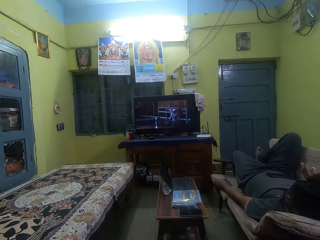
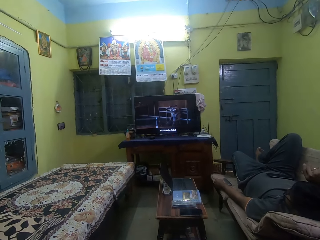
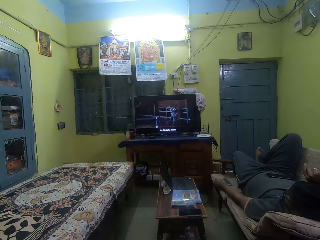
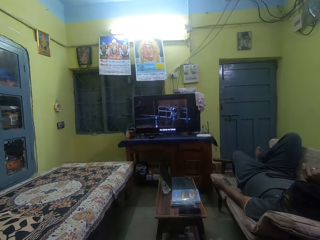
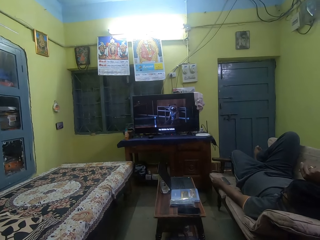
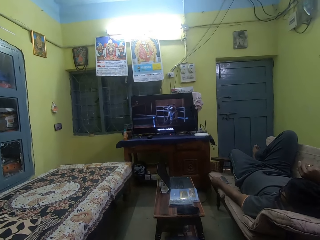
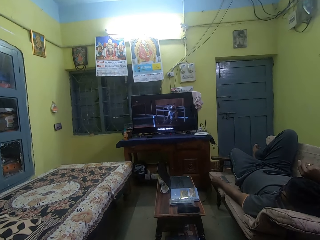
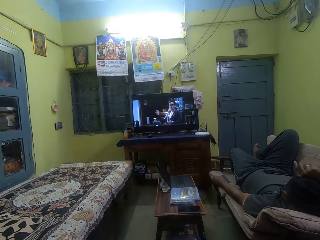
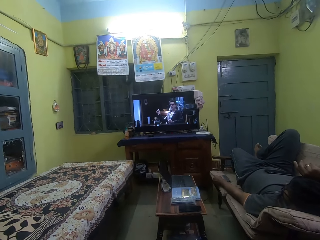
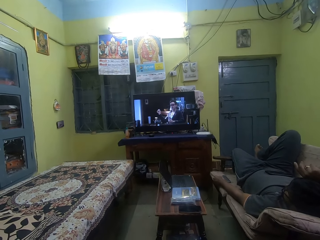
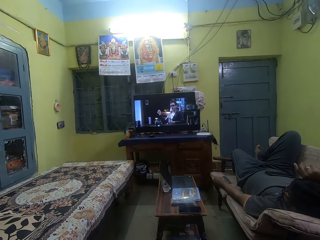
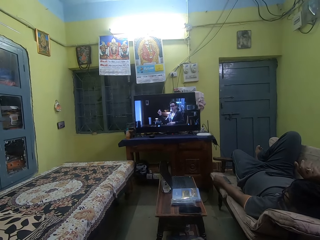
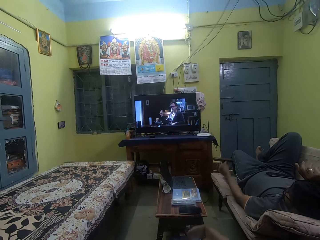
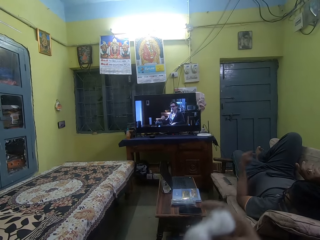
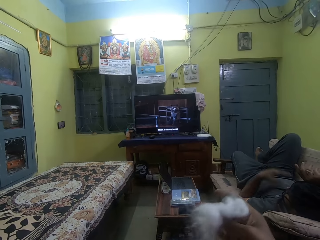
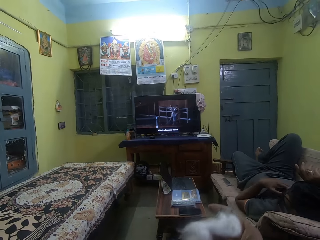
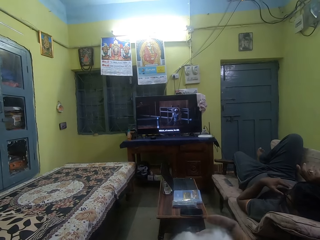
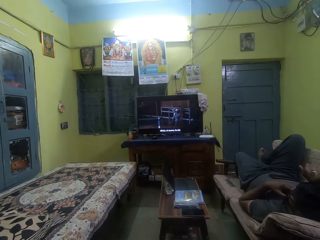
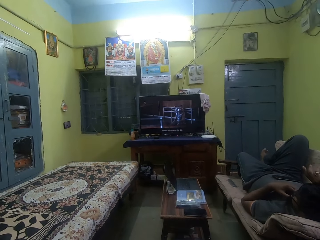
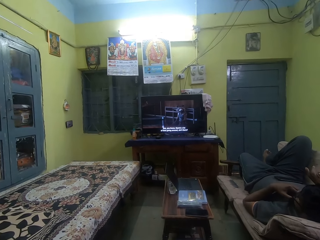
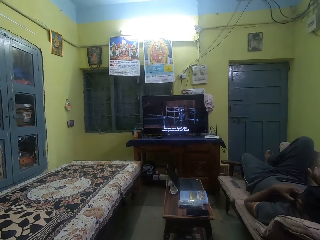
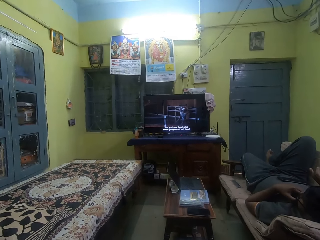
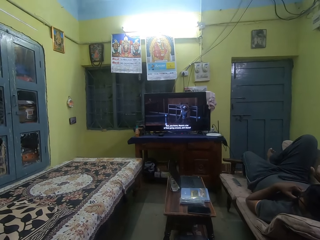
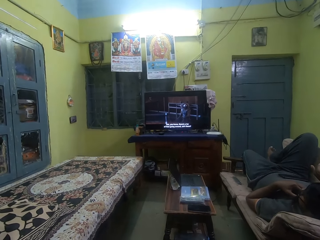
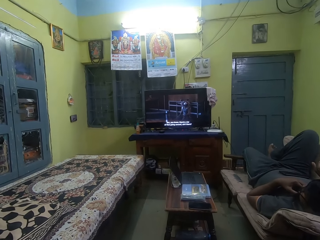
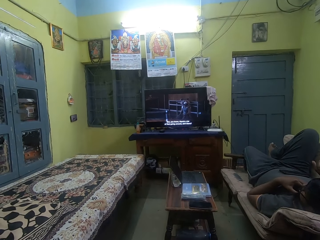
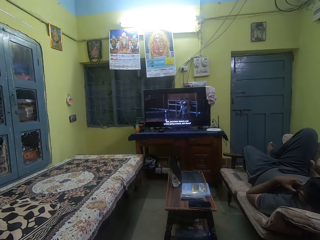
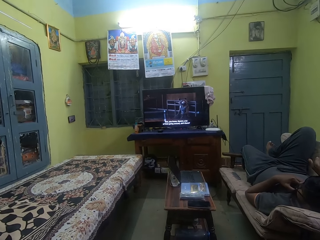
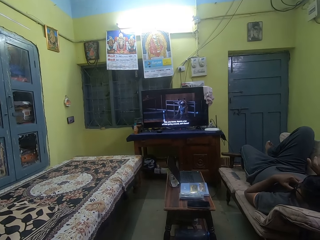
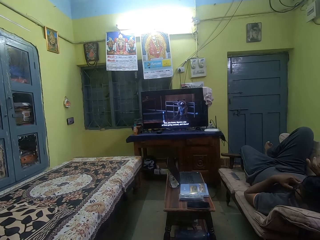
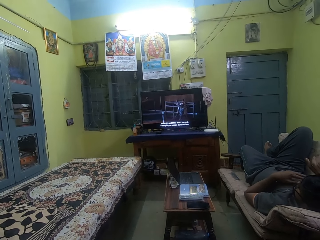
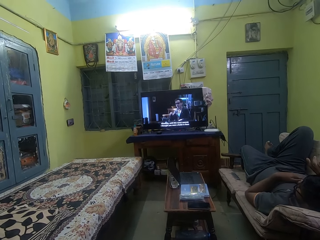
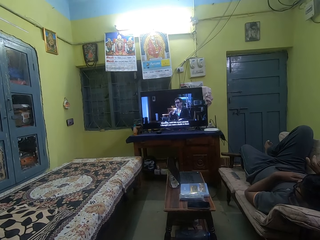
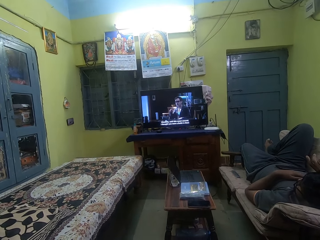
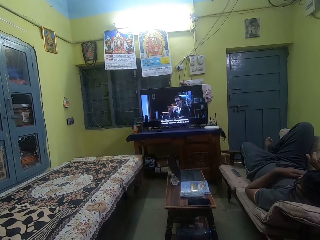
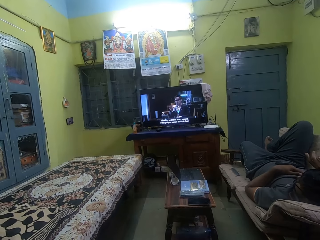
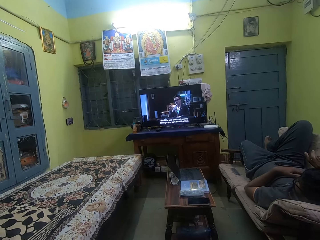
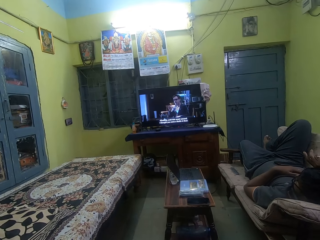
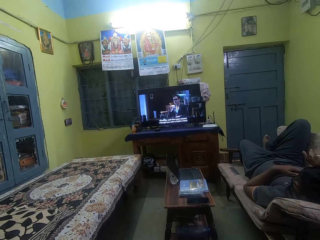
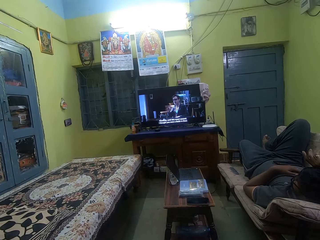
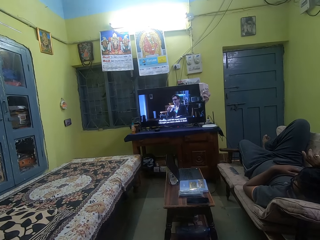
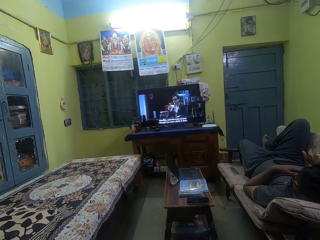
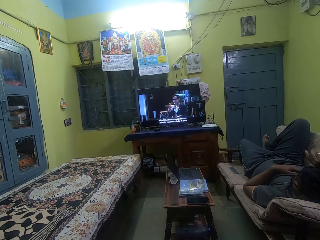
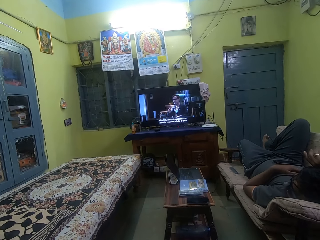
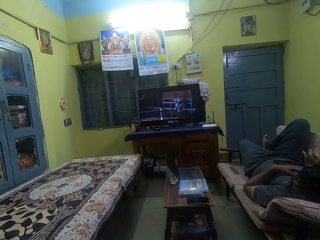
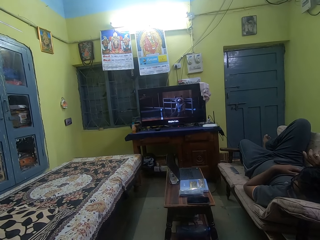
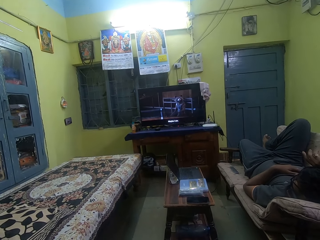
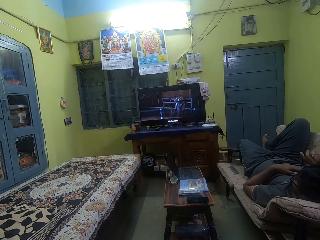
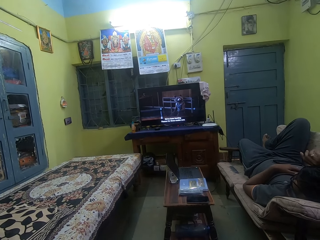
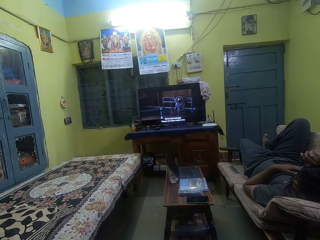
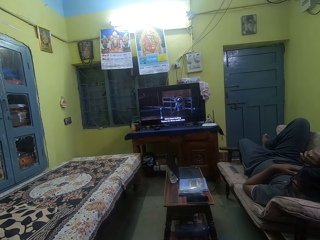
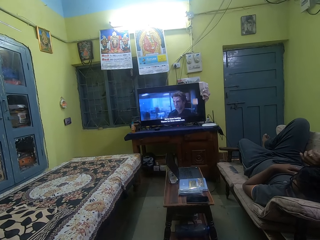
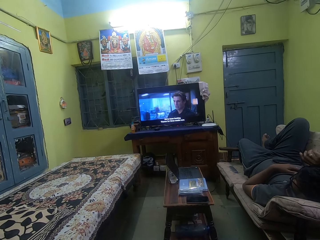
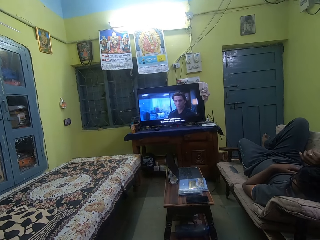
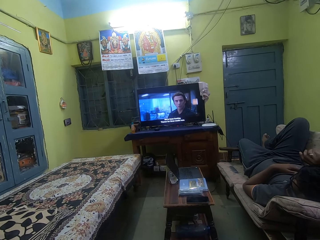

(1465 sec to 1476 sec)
The camera wearer holds up a roll of cotton wool in his right hand. The man places his left arm onto his chest. The camera wearer watches a movie on the television.

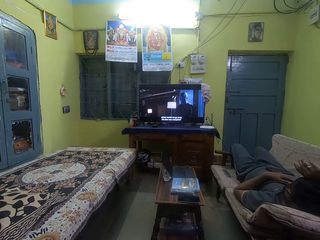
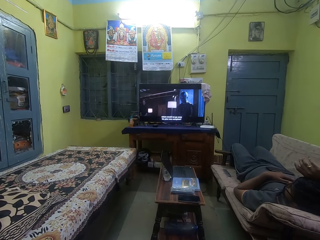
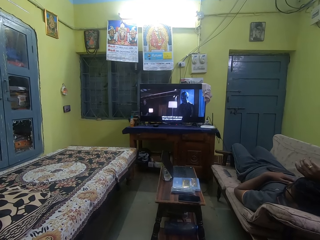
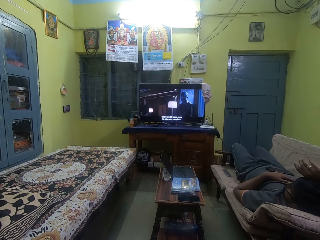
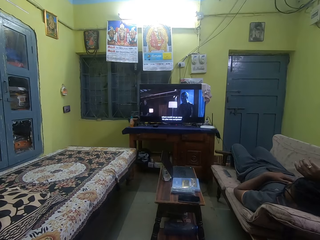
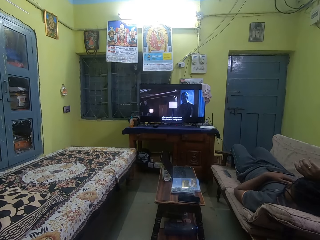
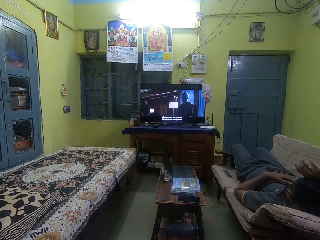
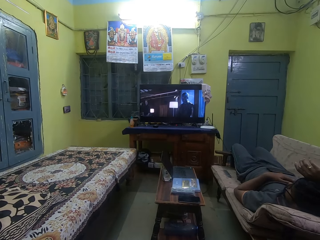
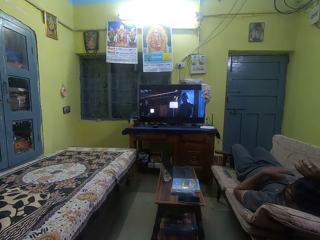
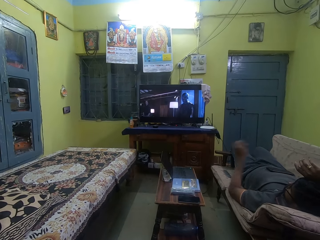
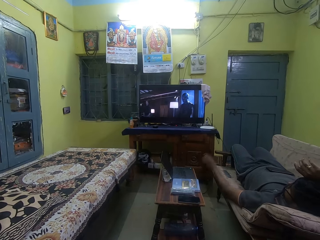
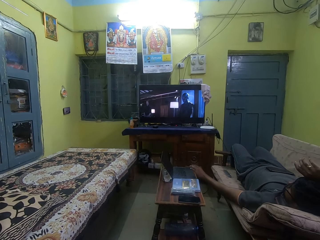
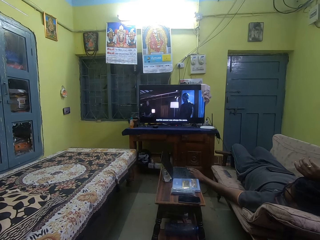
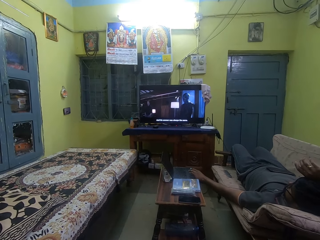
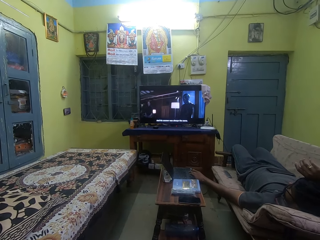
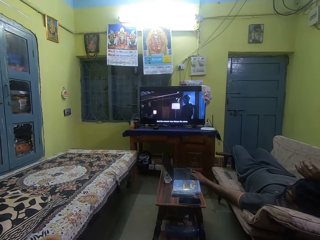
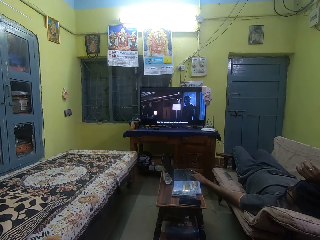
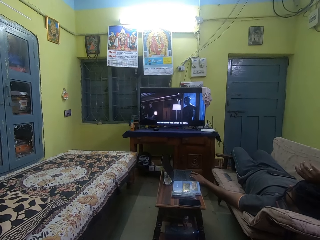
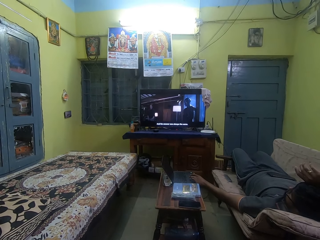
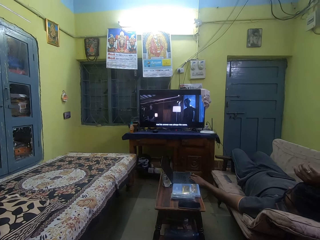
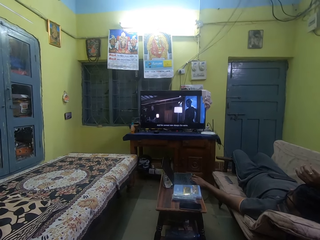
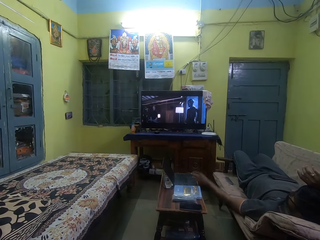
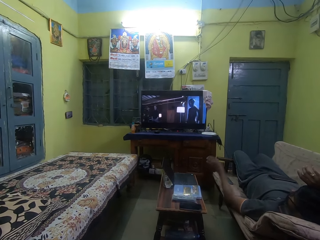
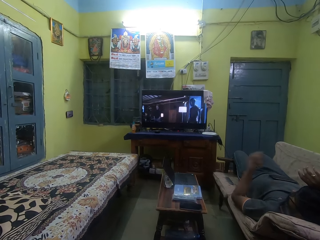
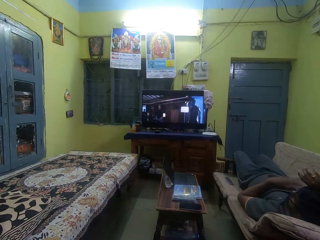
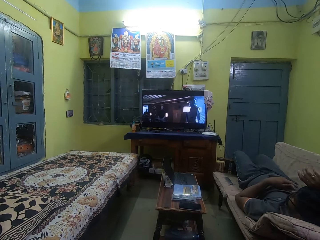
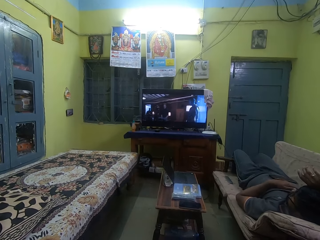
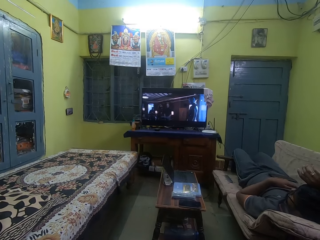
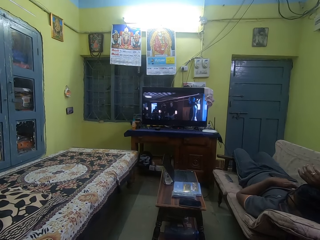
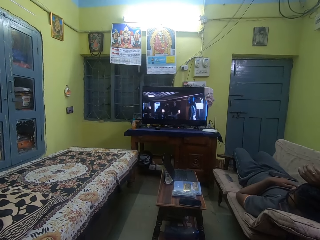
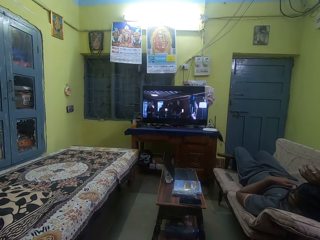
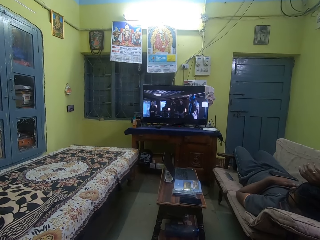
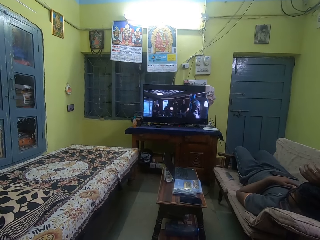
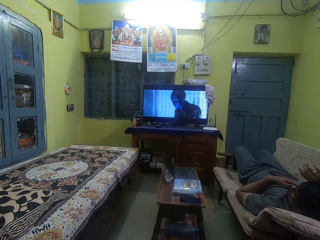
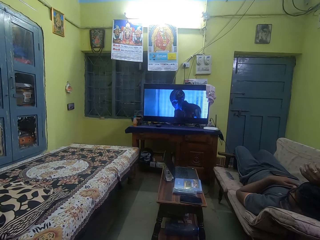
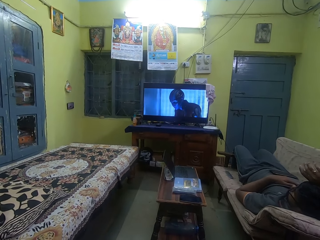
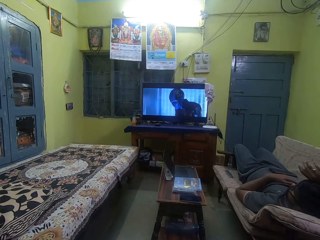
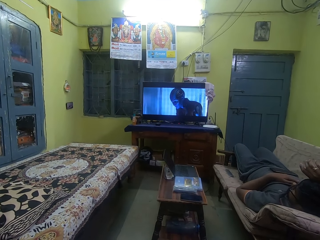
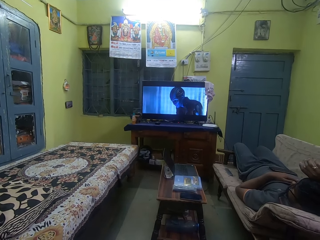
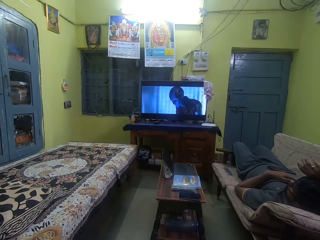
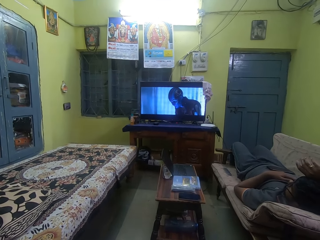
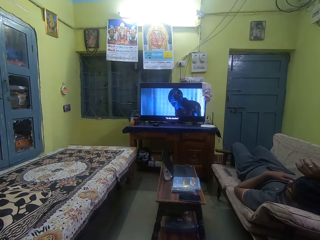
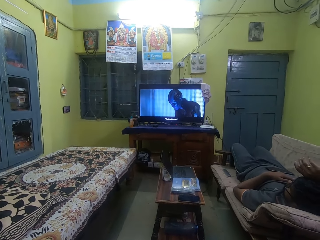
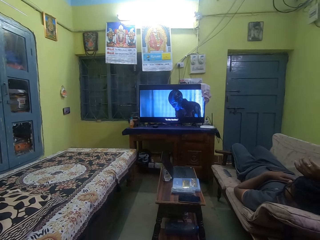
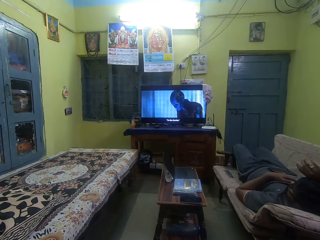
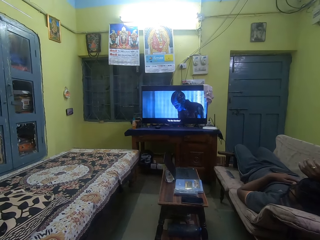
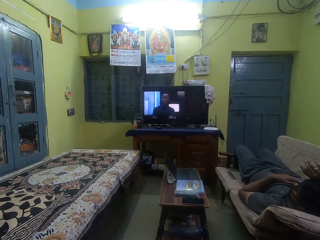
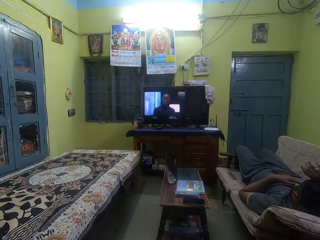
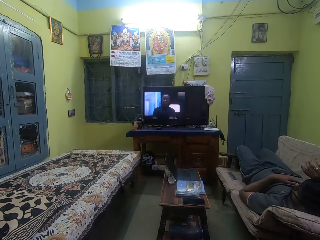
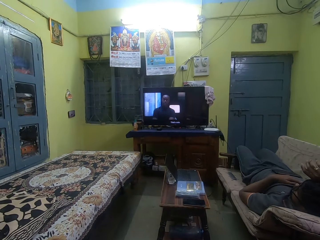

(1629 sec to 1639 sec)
The man places his left hand onto a table. He places his left arm onto his chest.
